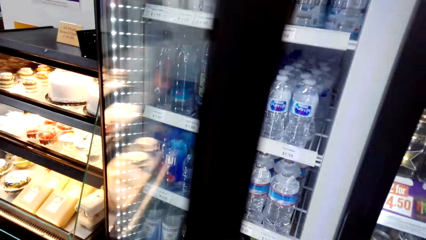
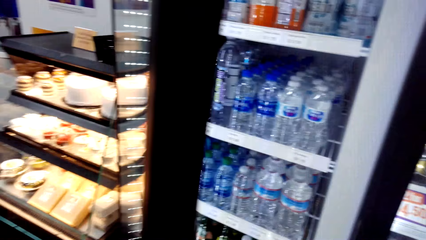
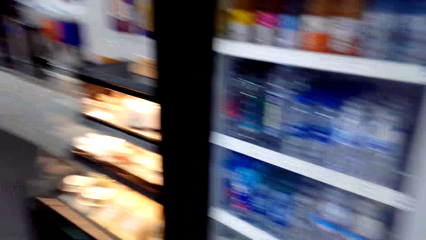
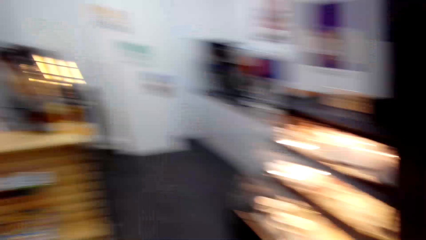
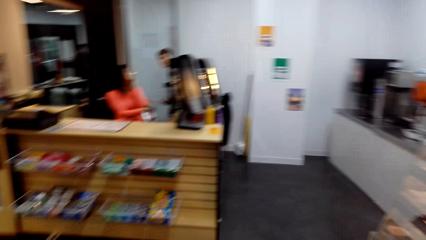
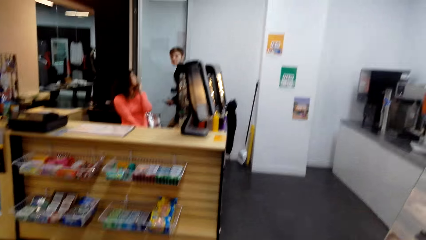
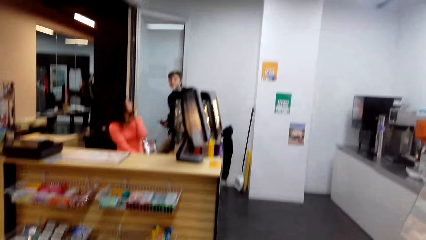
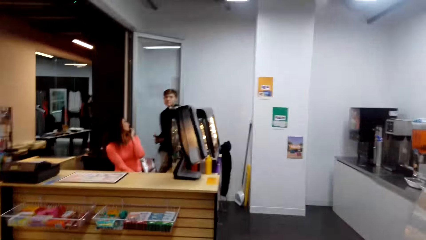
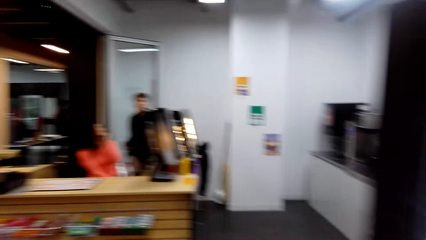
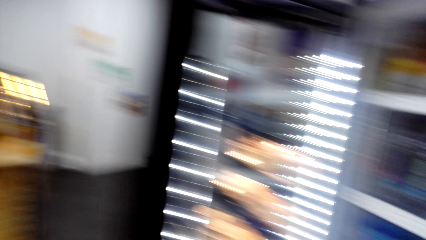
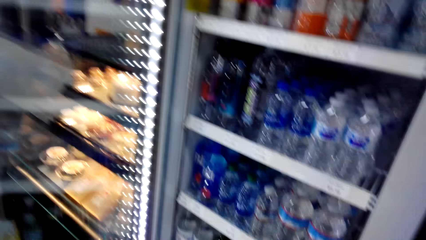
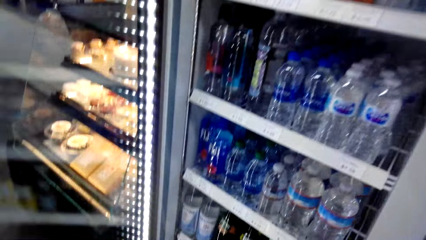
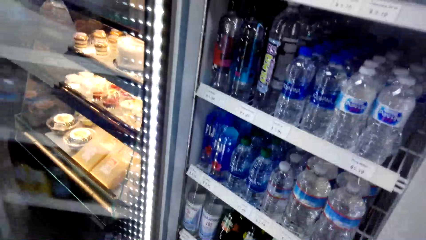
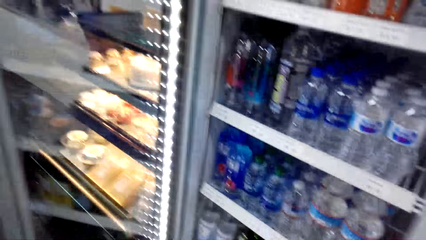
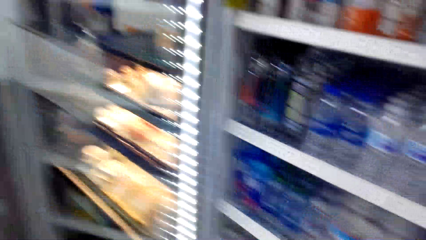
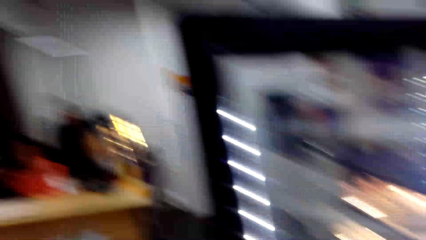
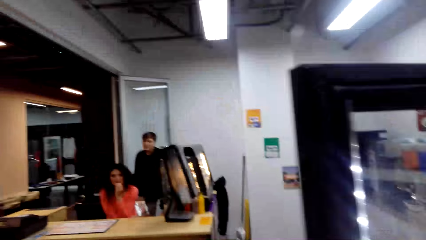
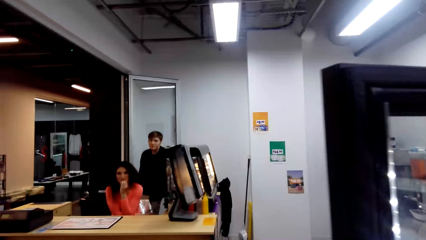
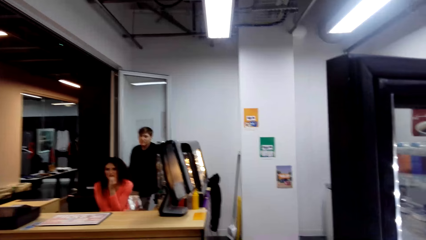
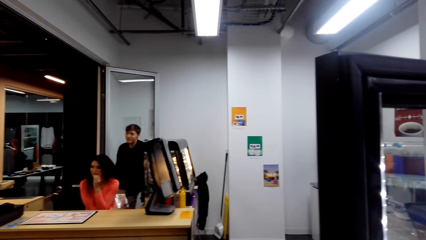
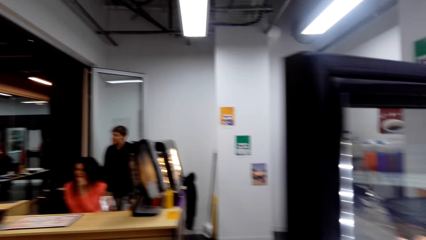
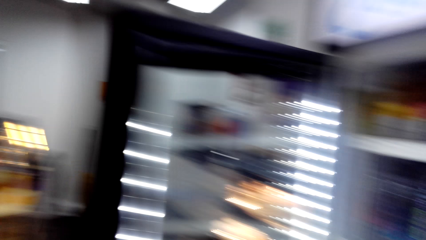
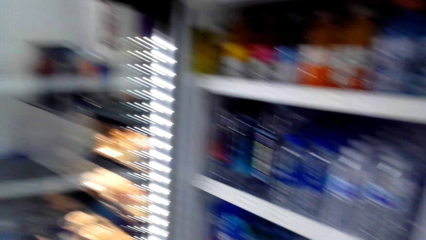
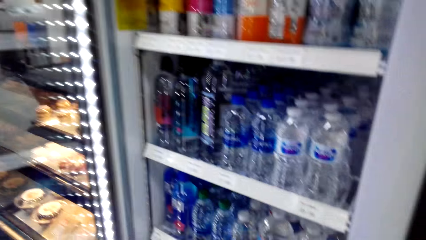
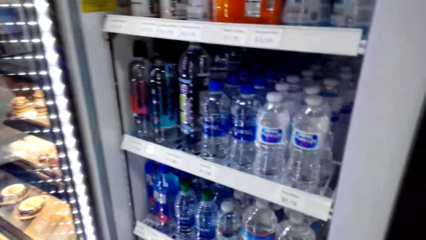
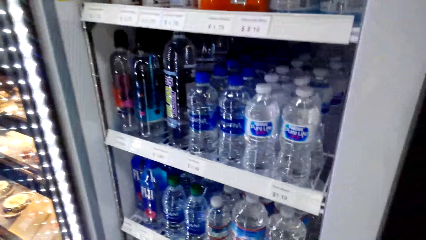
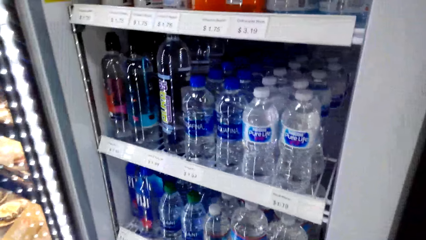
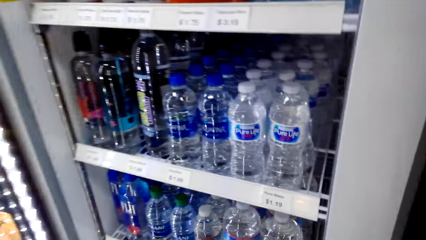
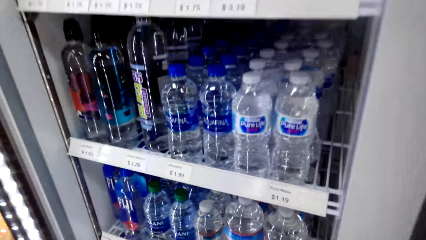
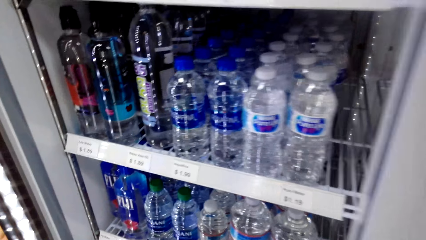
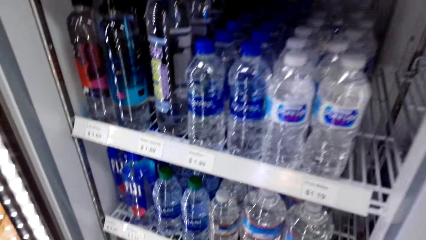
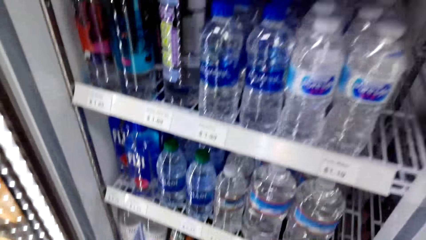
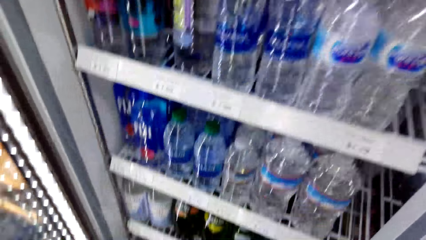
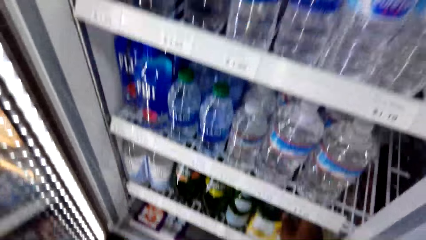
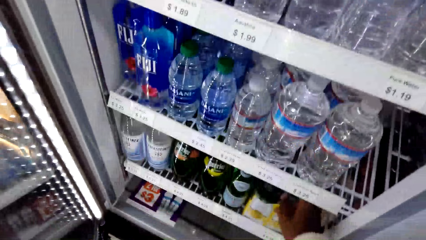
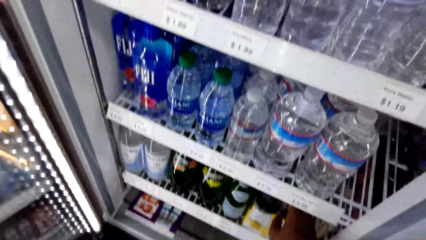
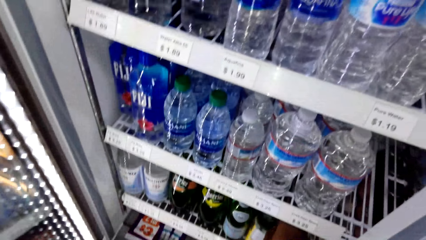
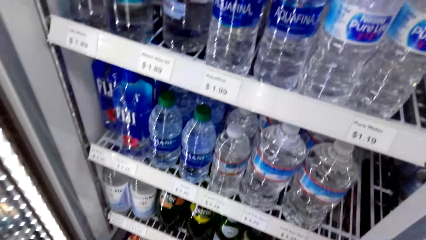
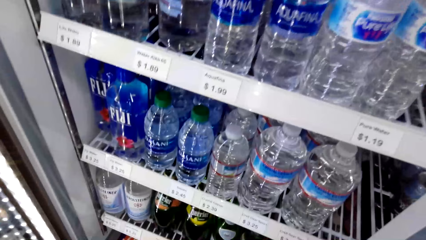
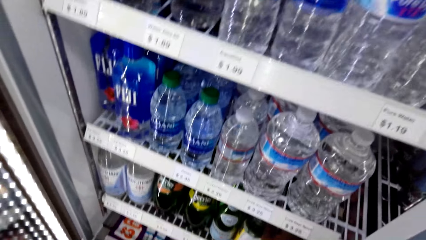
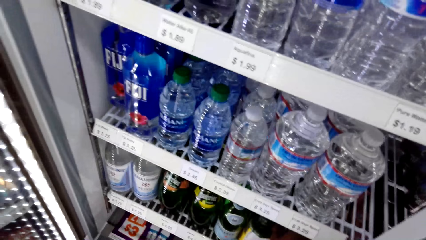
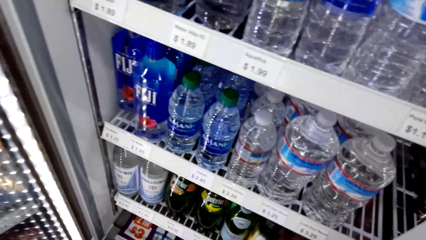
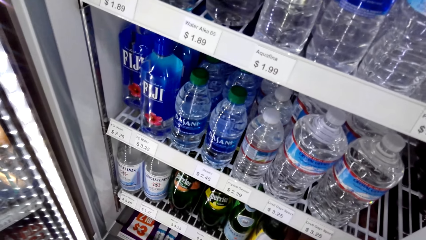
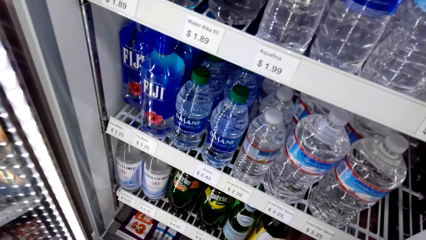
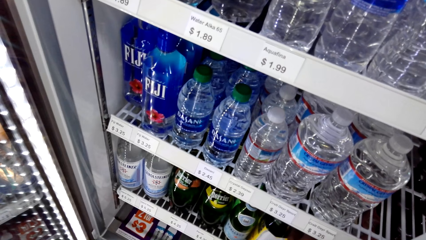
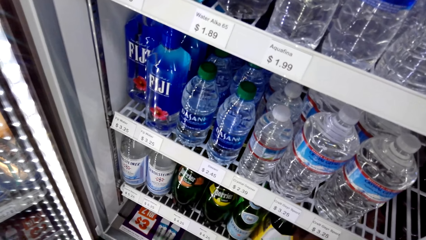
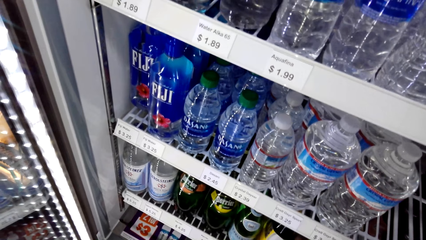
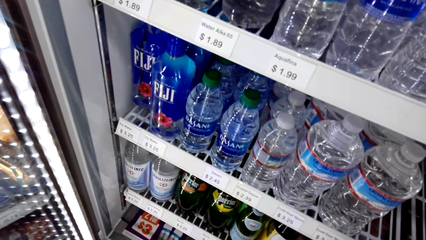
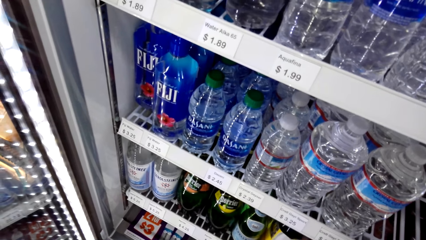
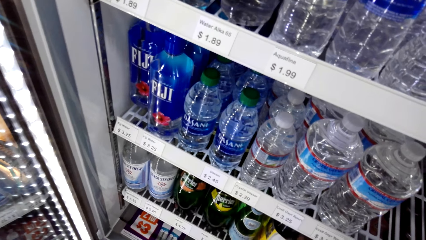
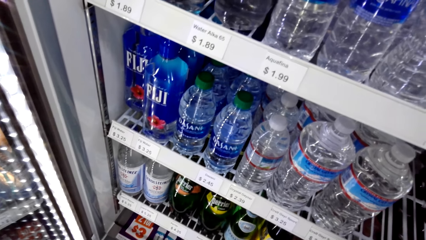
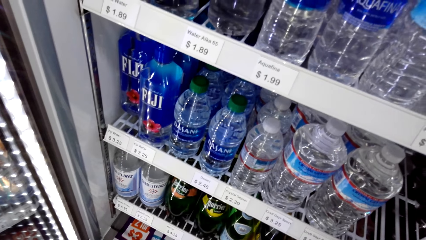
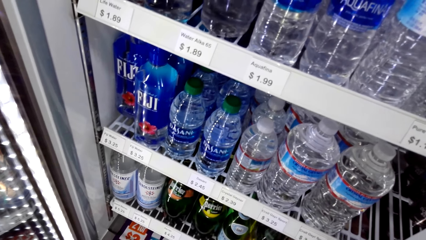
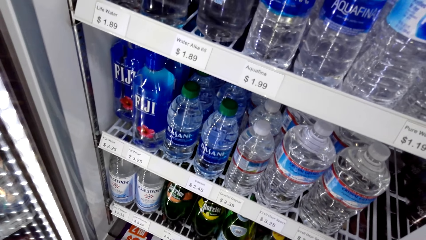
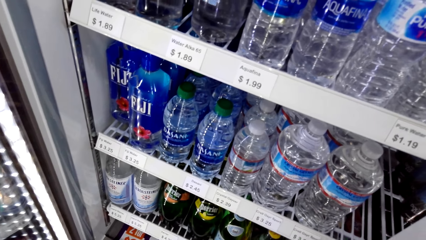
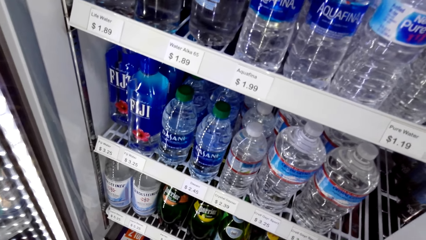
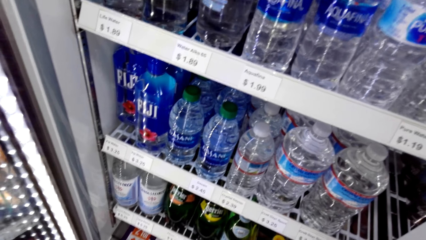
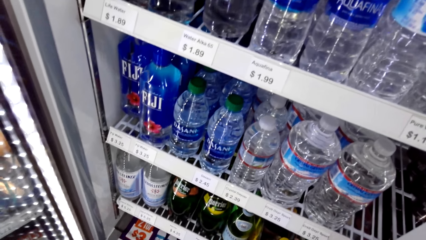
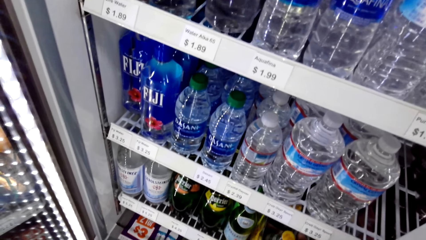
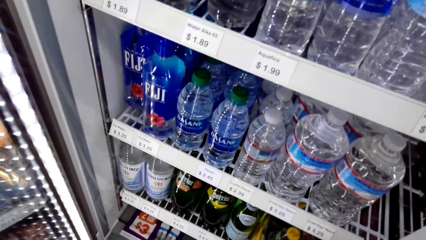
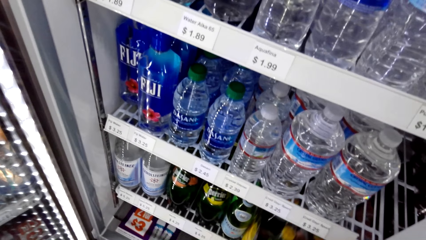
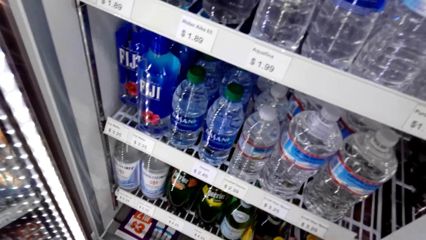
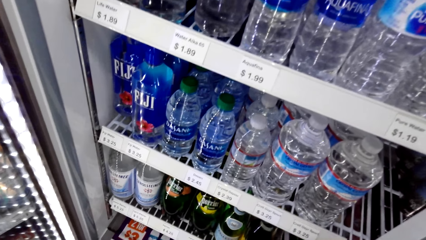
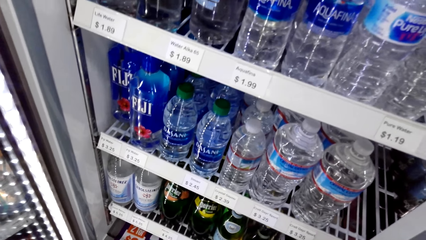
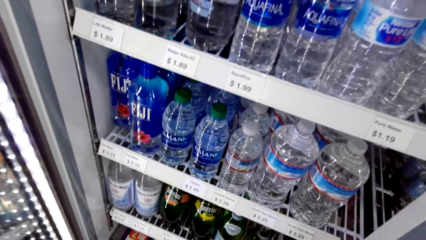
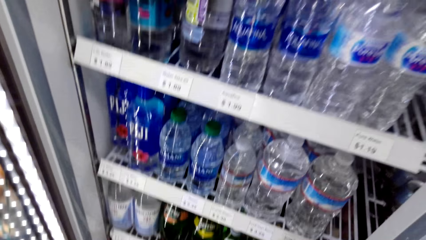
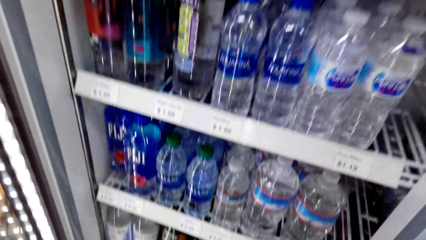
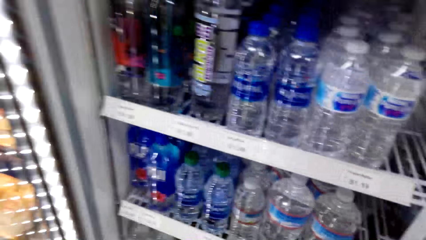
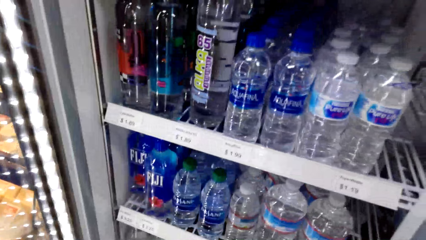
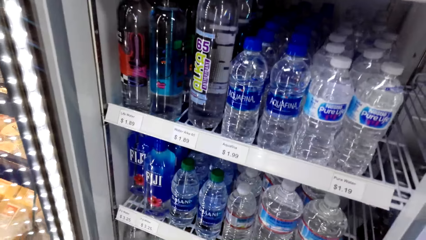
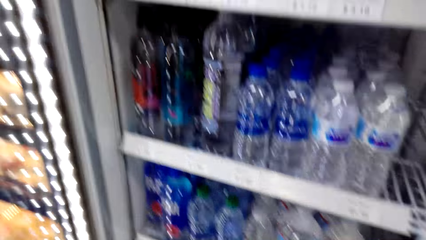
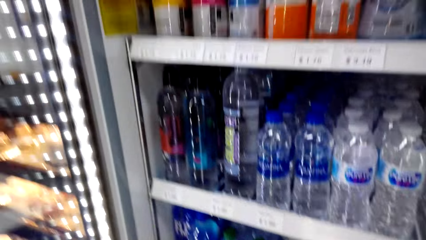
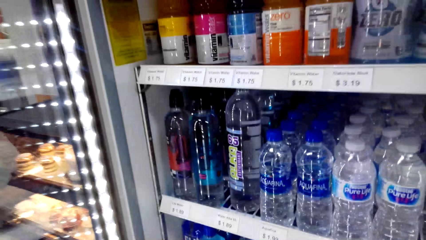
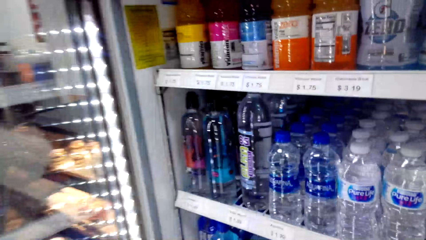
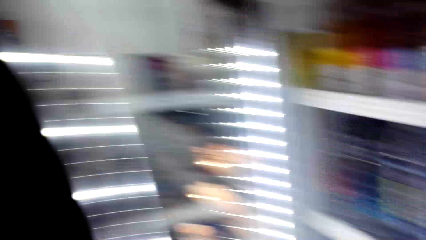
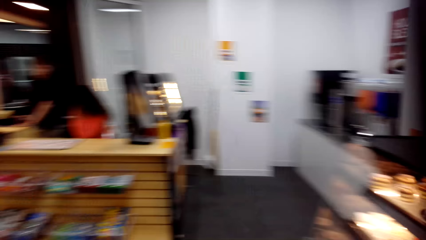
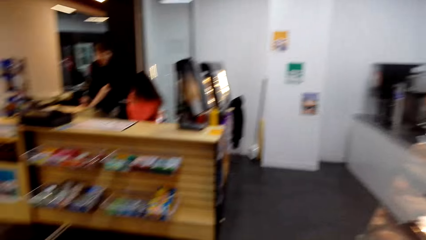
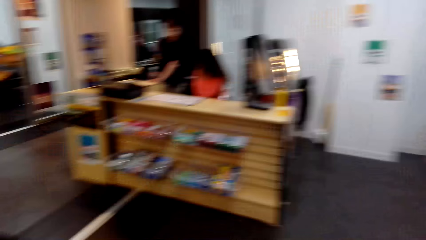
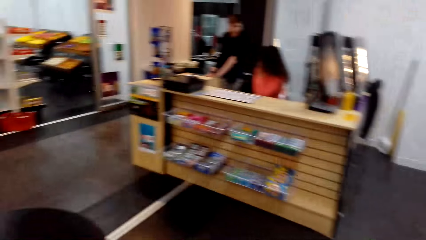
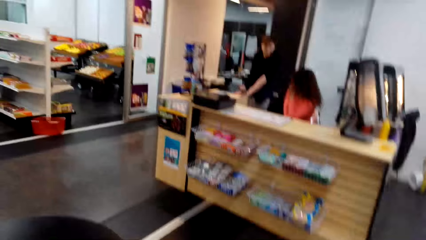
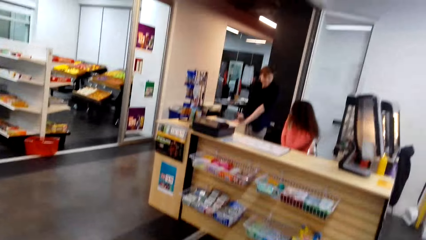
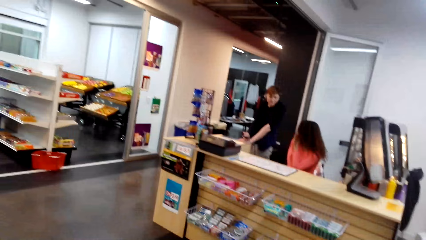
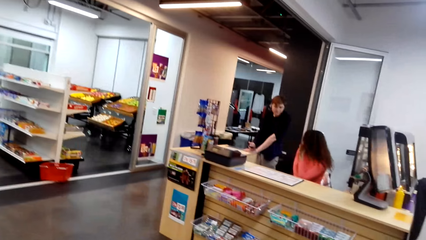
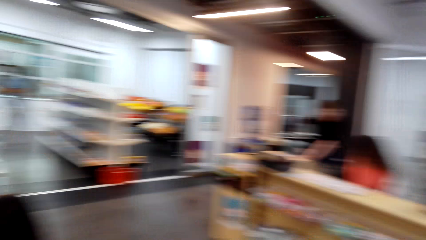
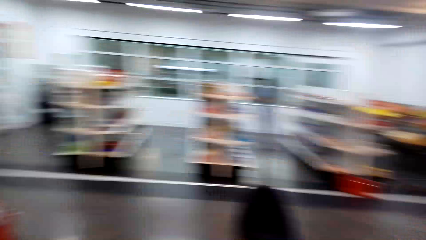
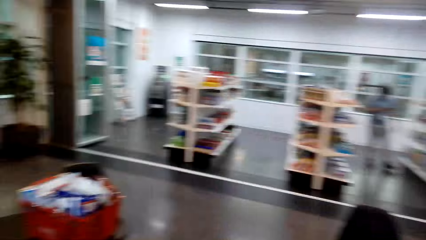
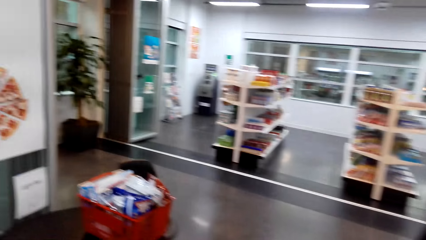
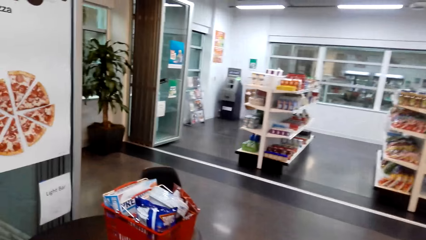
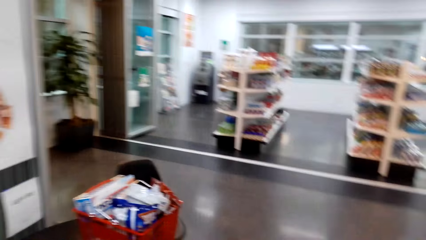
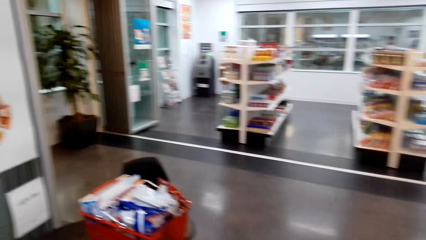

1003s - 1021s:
The camera wearer opens a fridge. They turn to the side. A man leans on the table. The camera wearer turns to the side. They hold a bottle in the fridge. They take the bottle of something. They turn to the side. They turn around.
